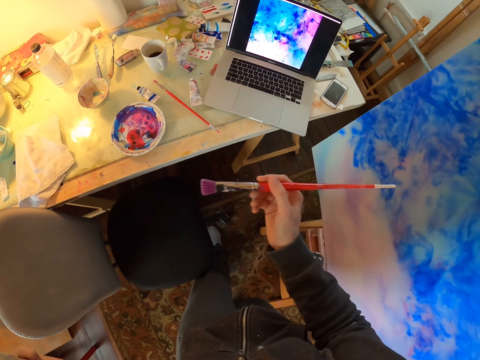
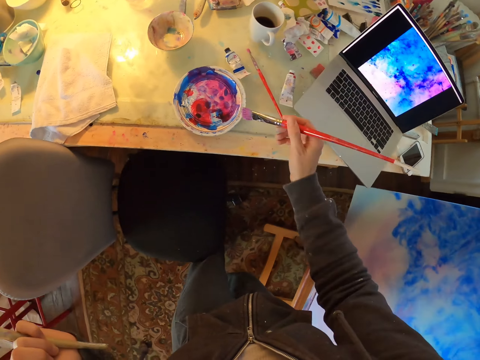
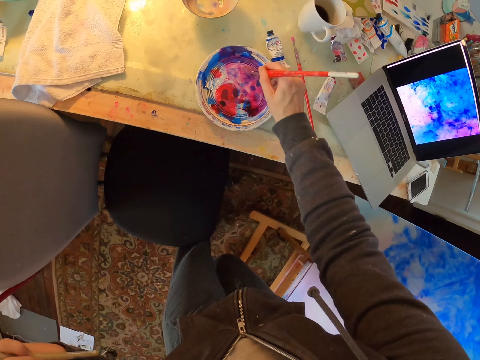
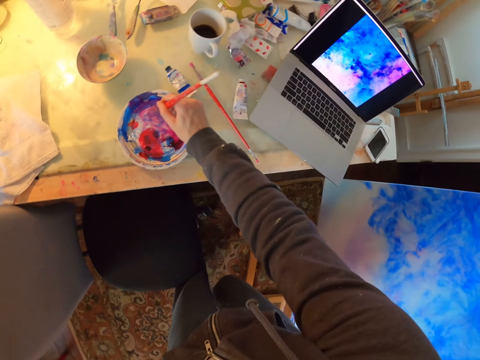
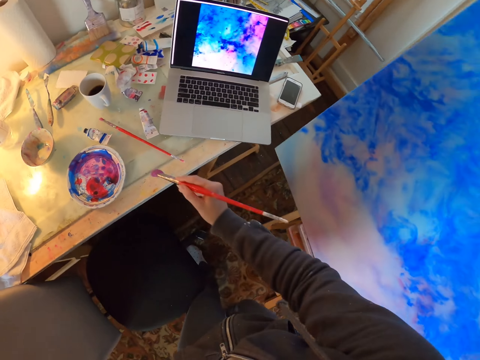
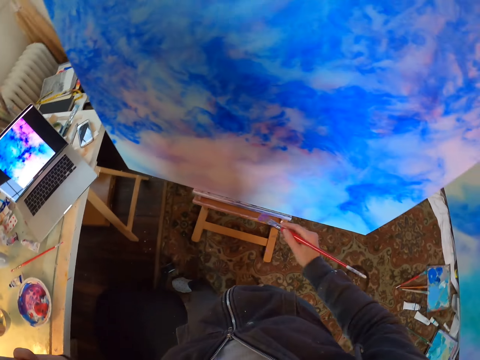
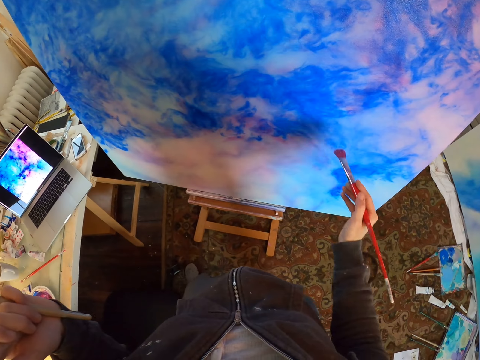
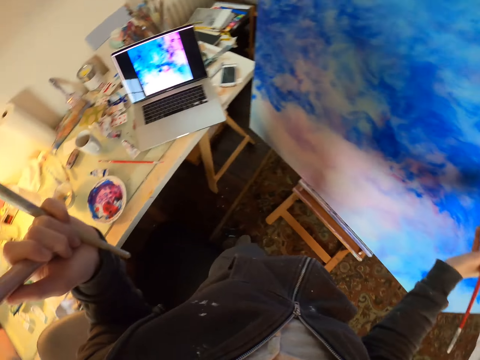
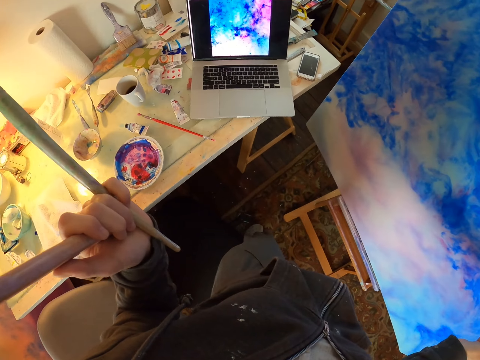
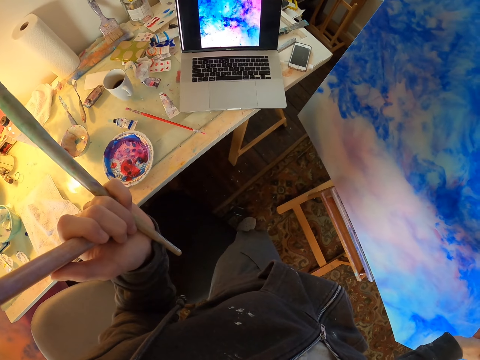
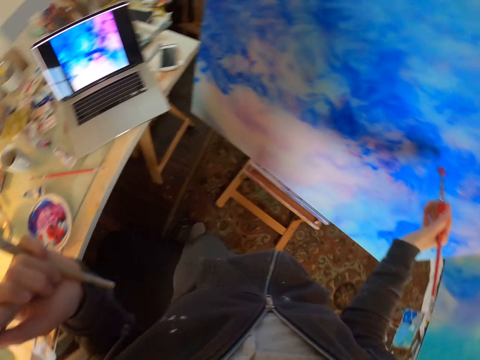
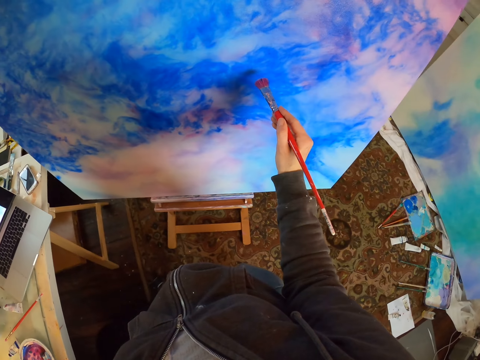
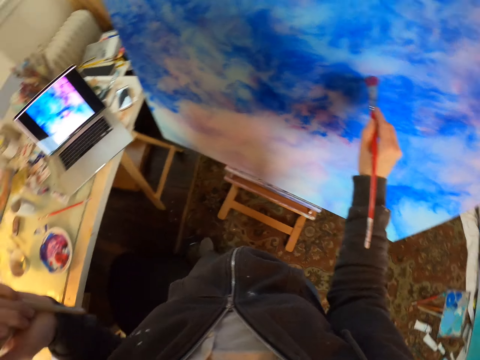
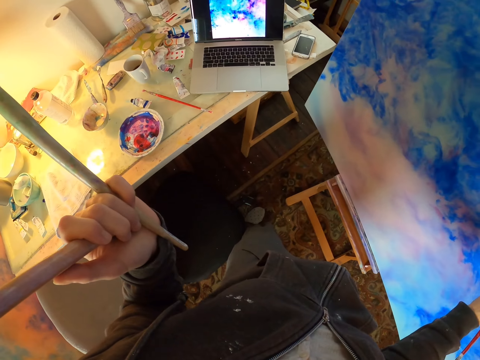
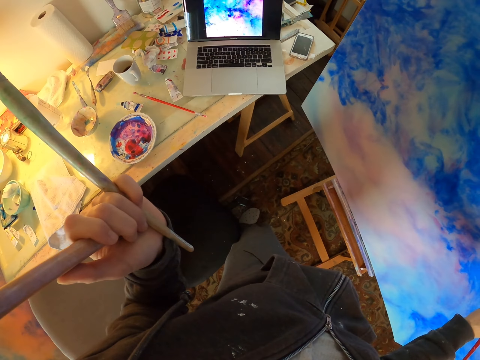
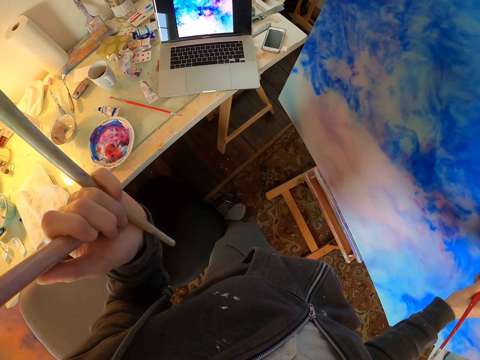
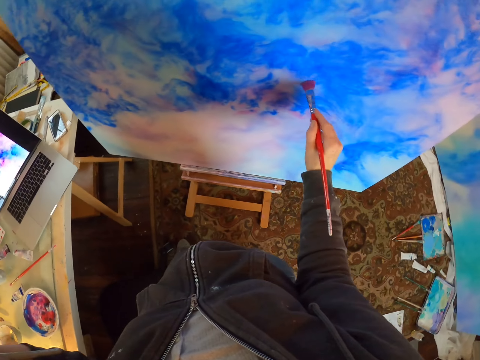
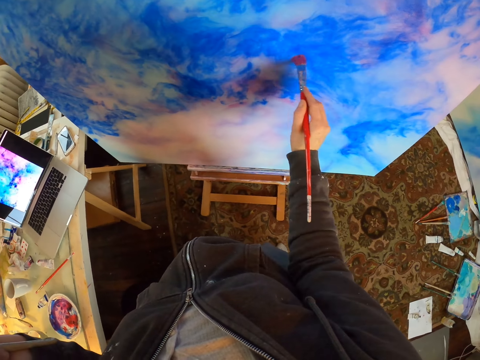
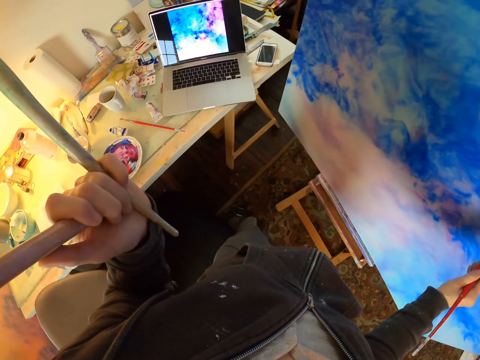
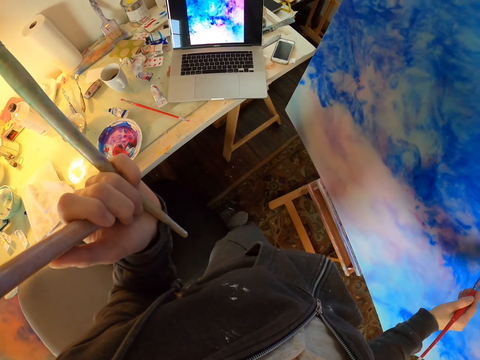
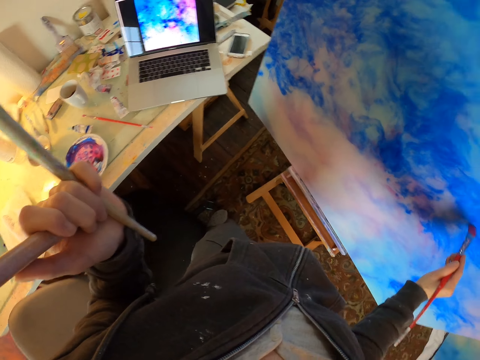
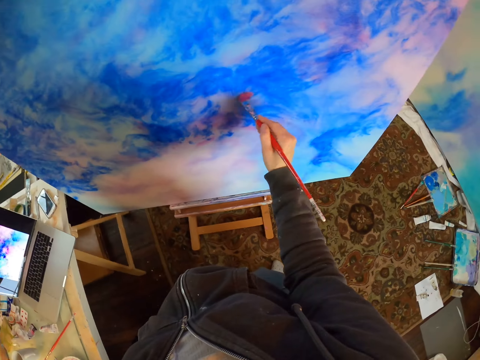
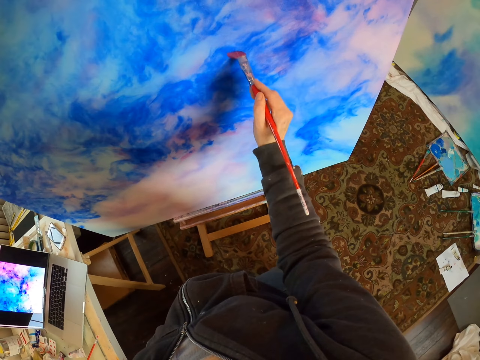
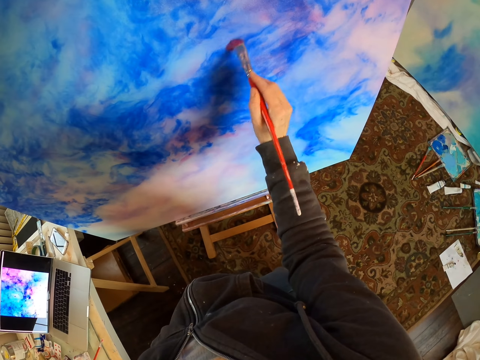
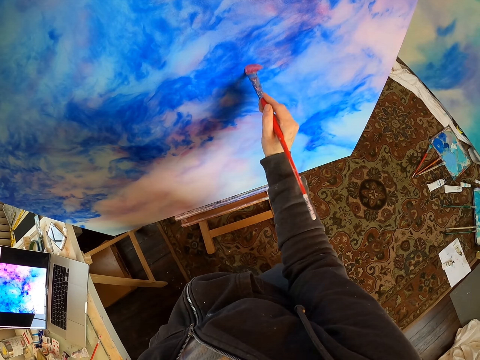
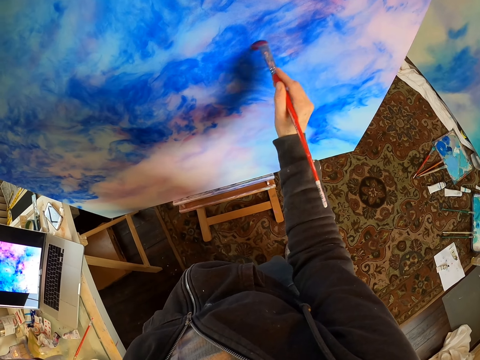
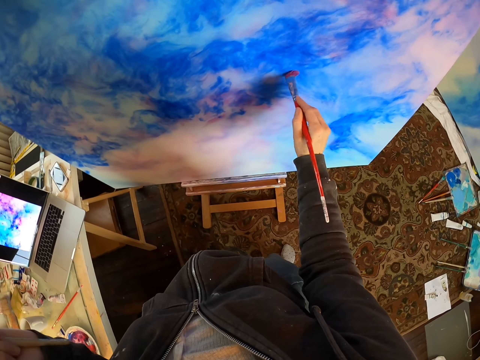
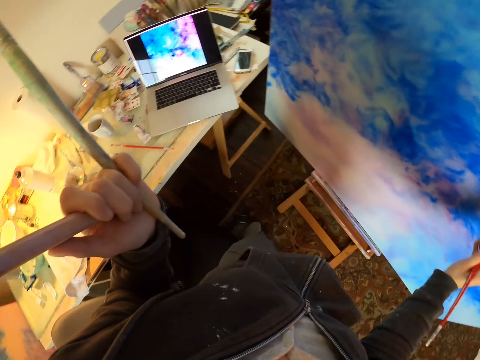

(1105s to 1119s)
The camera wearer stirs paint in the palette. They take the paint. They paint. They look at the laptop screen. They paint on the paint board. They look at the laptop screen.

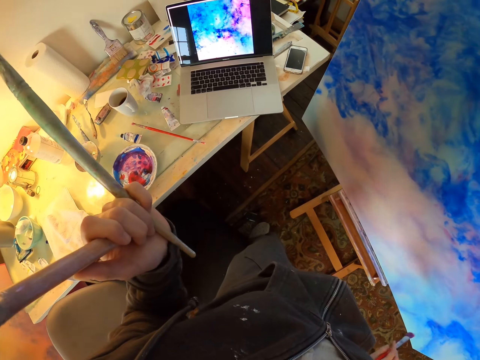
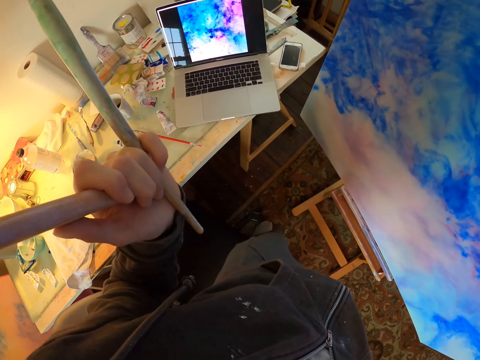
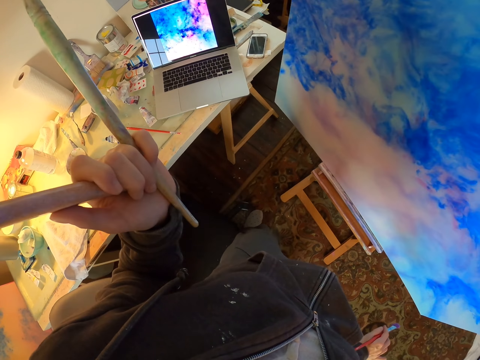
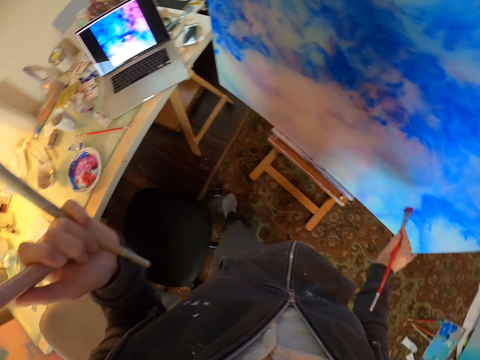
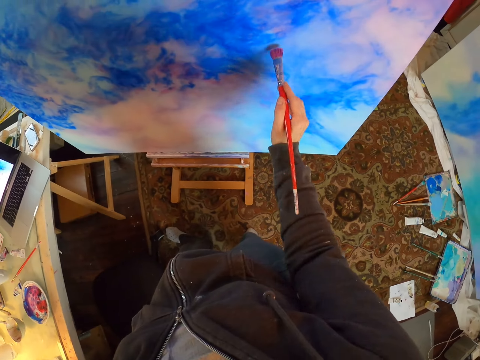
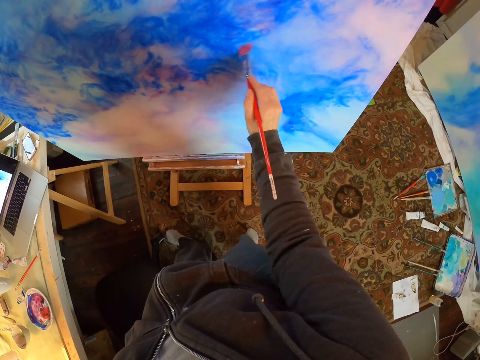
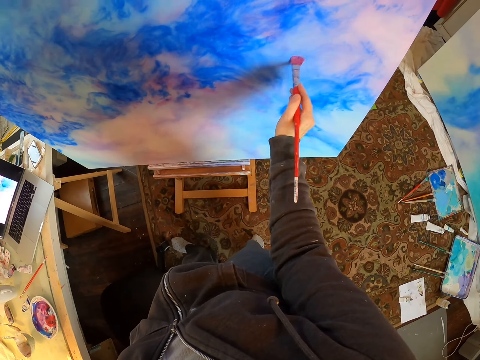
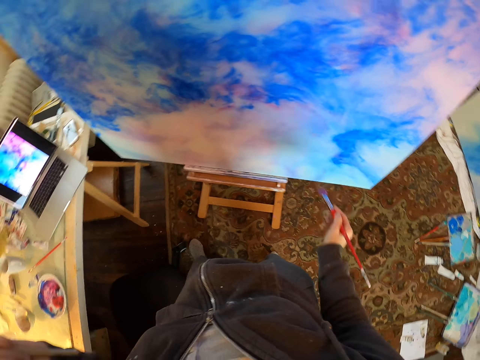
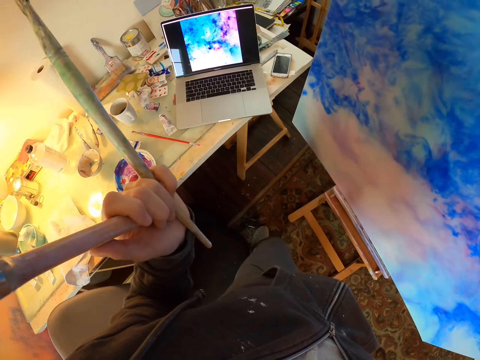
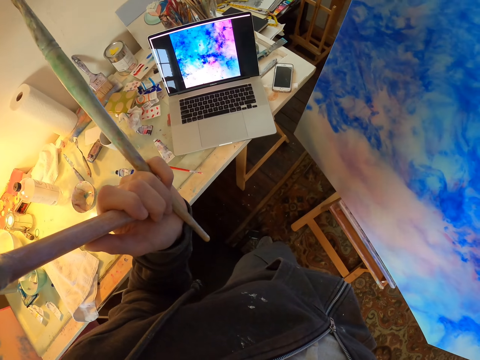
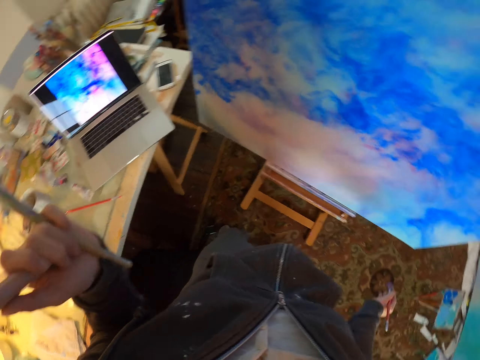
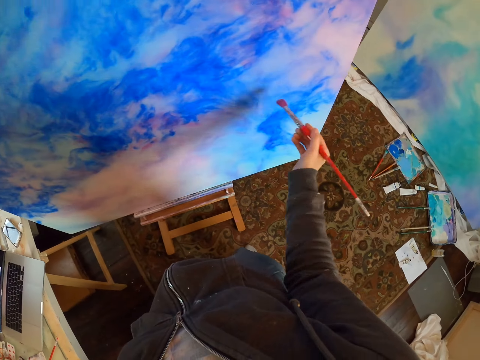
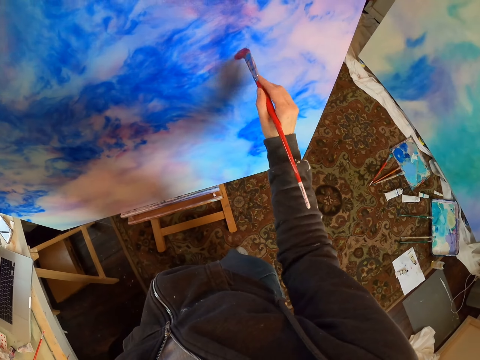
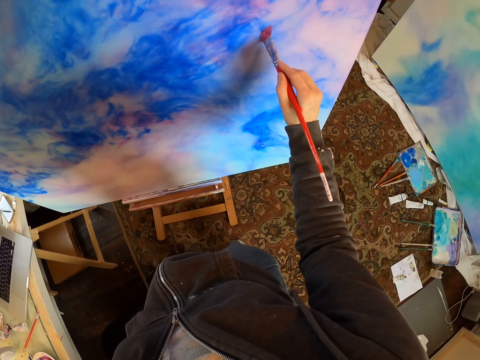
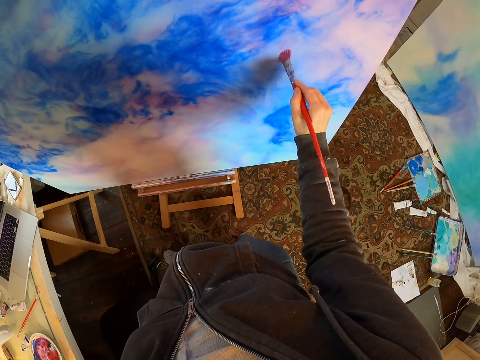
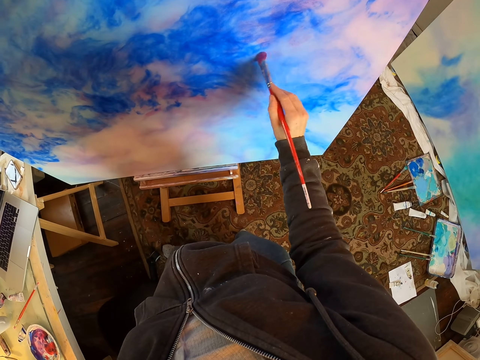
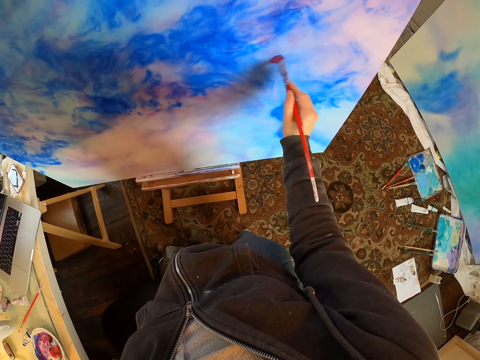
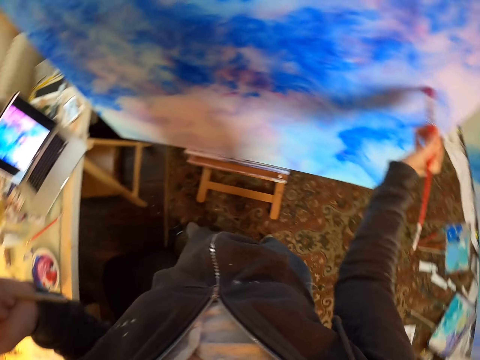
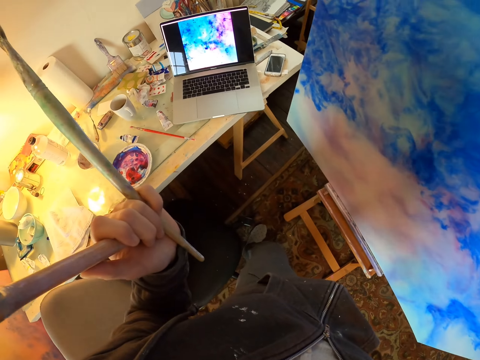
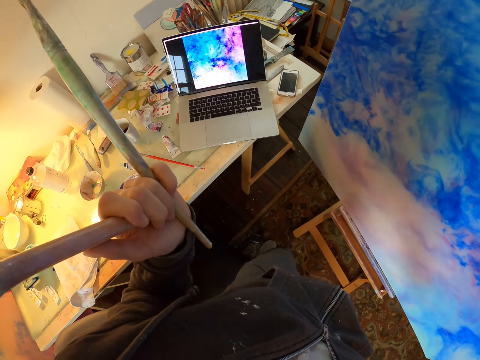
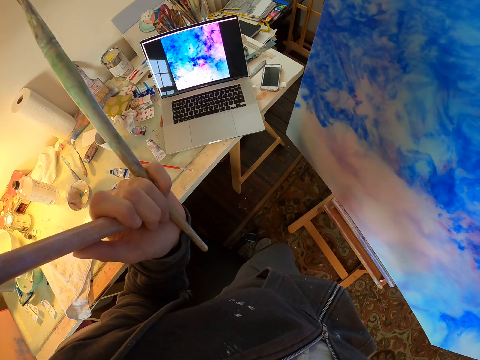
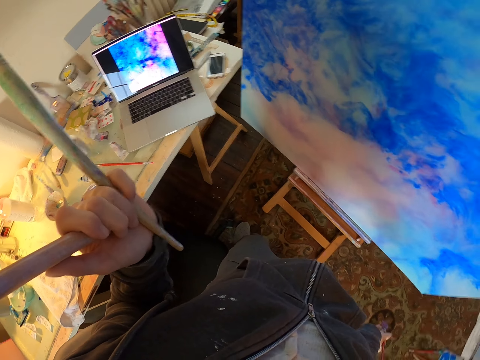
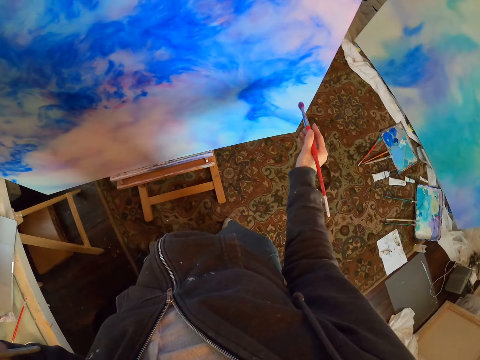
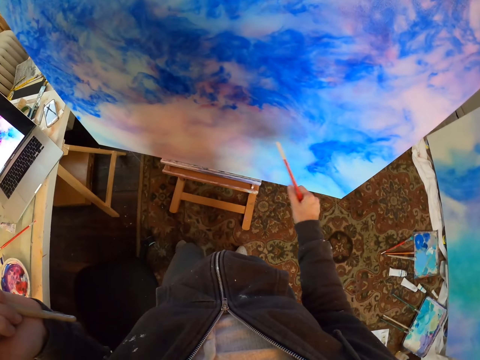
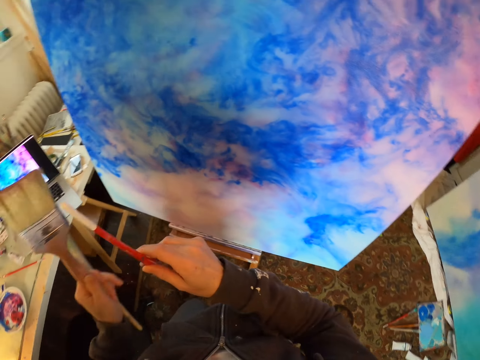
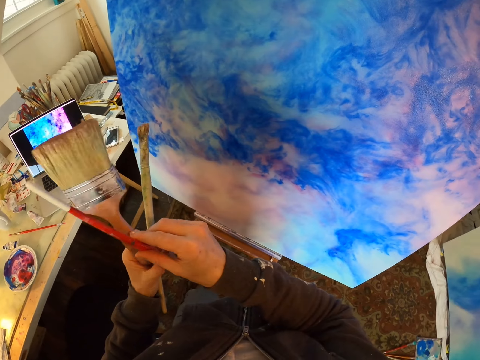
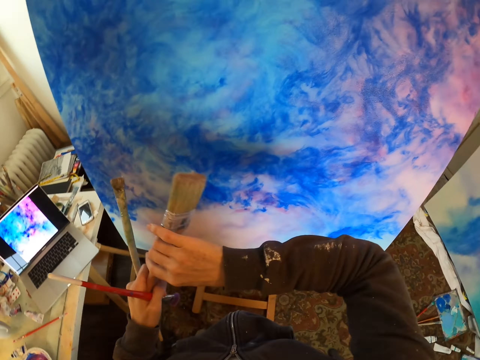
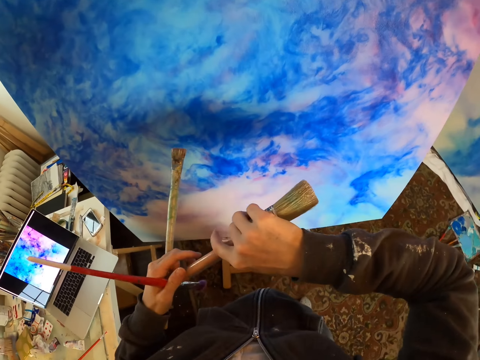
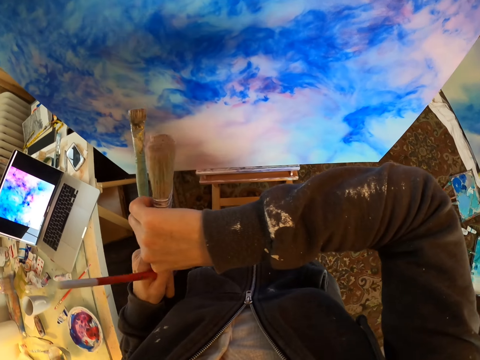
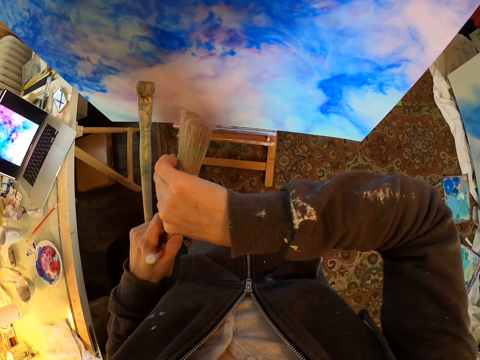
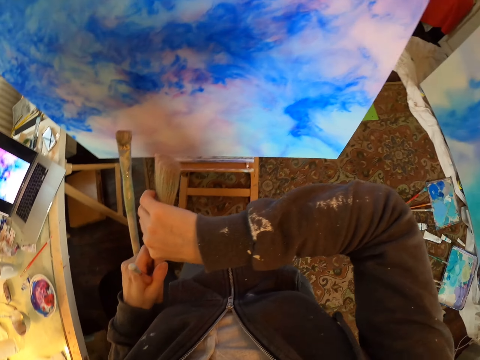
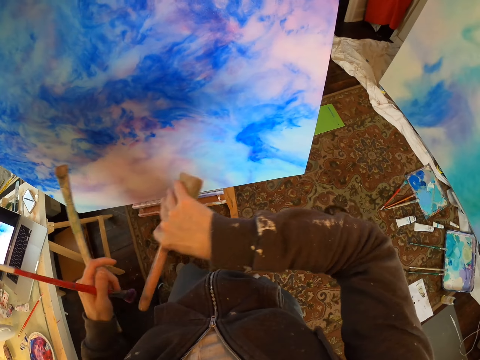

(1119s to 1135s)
The camera wearer looks at the laptop. They paint on the paint board. They look at the laptop screen. They paint on the paint board. They look at the laptop screen. They paint. They put the brush in the other hand. They take the brush in the other hand.
